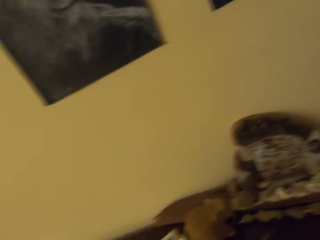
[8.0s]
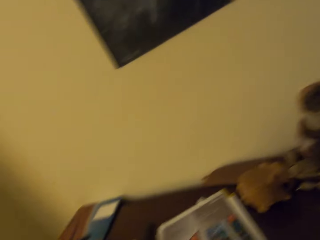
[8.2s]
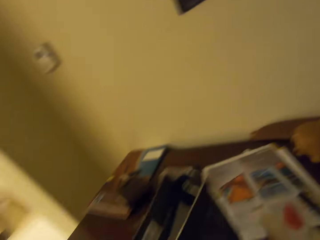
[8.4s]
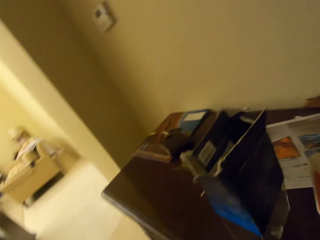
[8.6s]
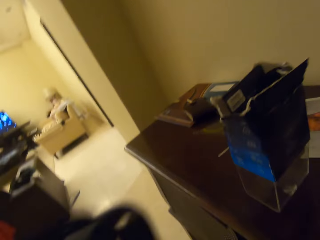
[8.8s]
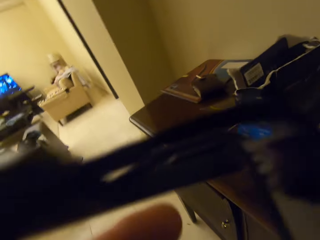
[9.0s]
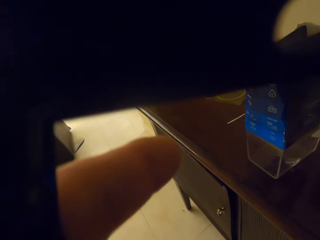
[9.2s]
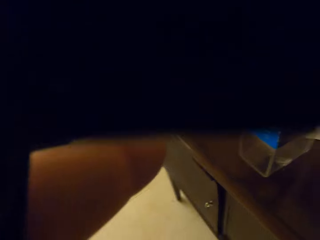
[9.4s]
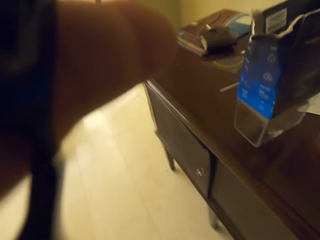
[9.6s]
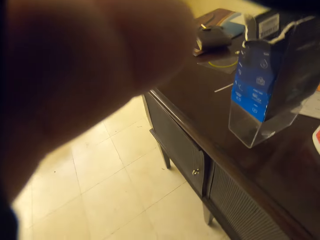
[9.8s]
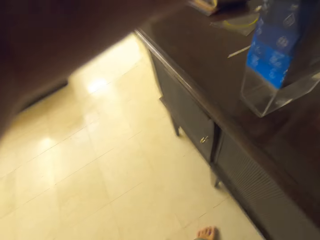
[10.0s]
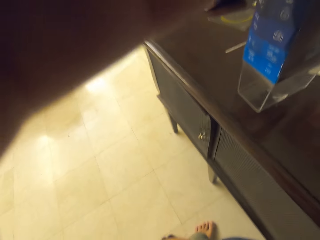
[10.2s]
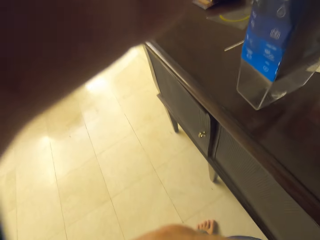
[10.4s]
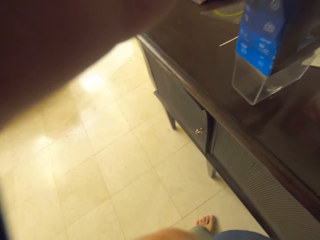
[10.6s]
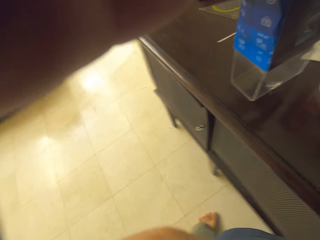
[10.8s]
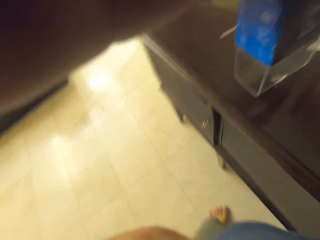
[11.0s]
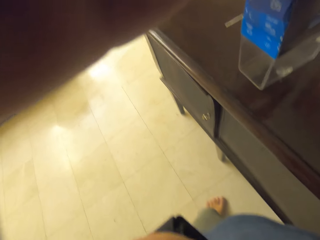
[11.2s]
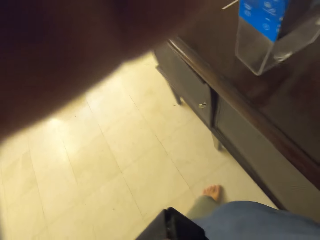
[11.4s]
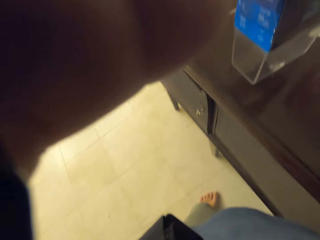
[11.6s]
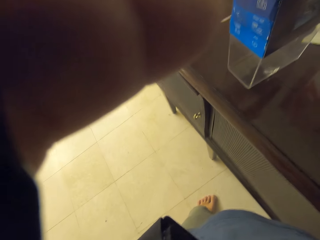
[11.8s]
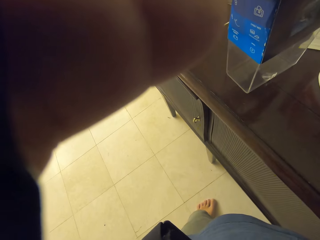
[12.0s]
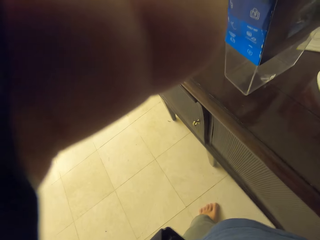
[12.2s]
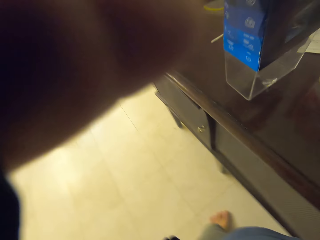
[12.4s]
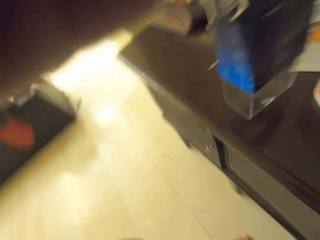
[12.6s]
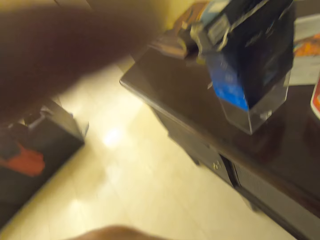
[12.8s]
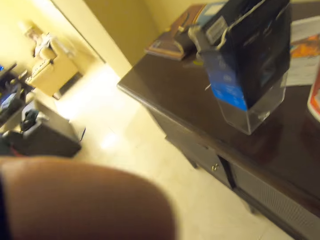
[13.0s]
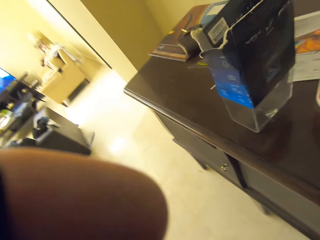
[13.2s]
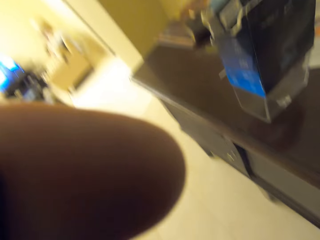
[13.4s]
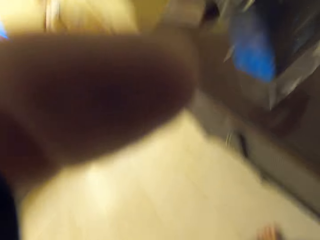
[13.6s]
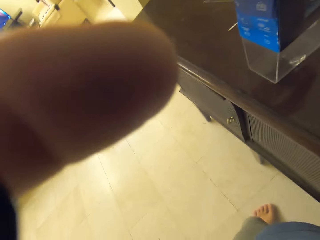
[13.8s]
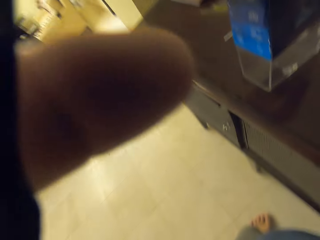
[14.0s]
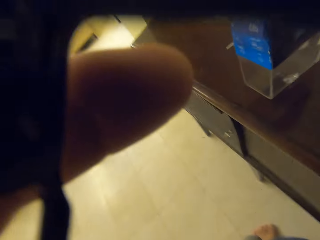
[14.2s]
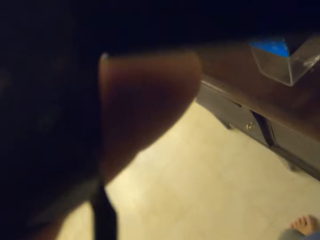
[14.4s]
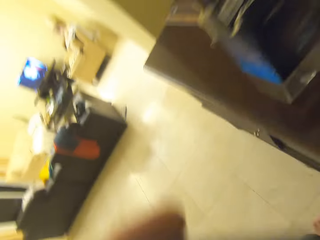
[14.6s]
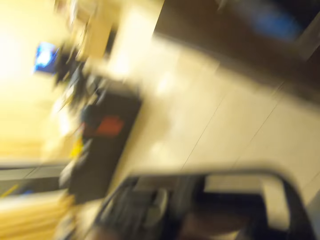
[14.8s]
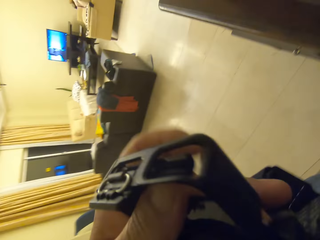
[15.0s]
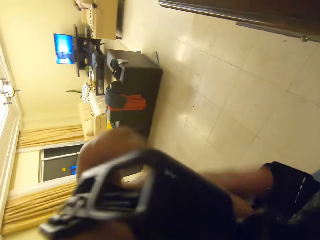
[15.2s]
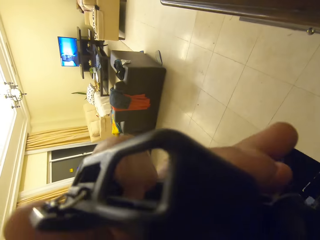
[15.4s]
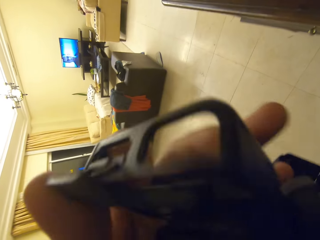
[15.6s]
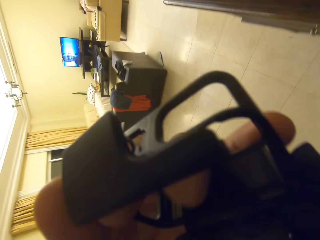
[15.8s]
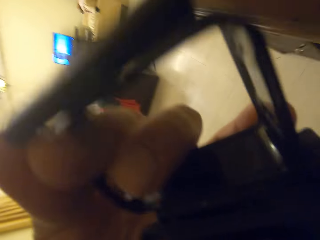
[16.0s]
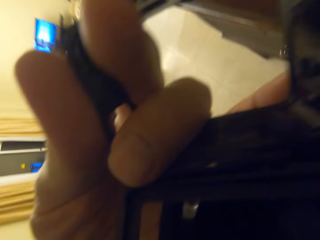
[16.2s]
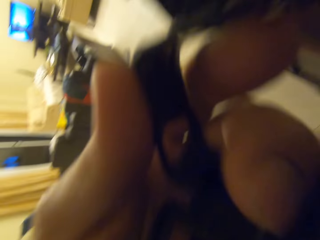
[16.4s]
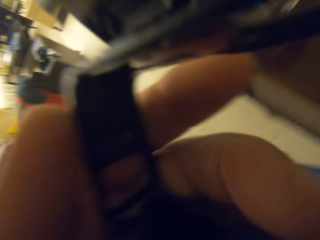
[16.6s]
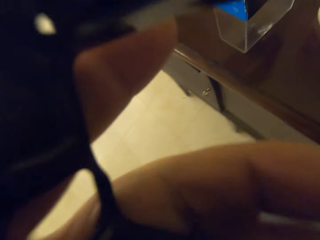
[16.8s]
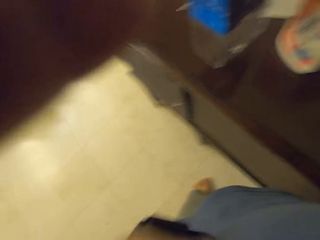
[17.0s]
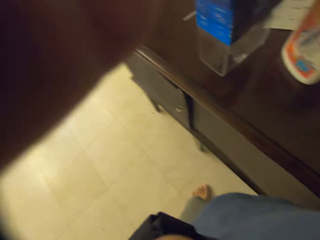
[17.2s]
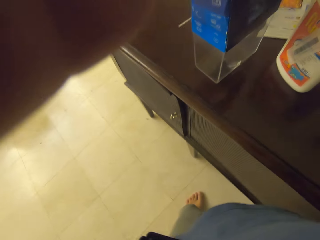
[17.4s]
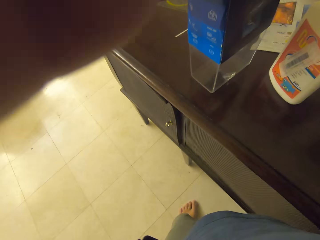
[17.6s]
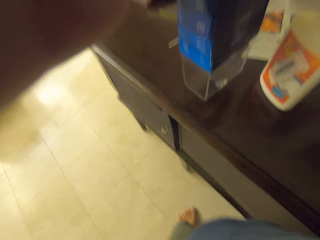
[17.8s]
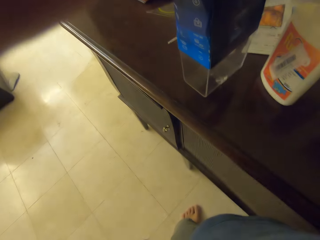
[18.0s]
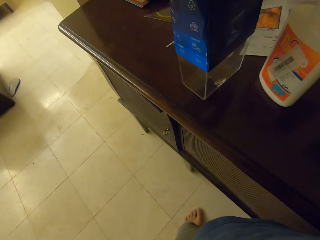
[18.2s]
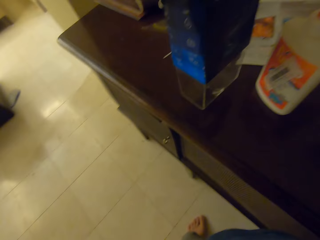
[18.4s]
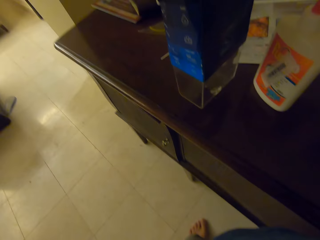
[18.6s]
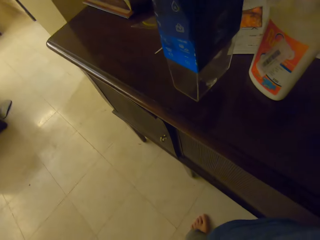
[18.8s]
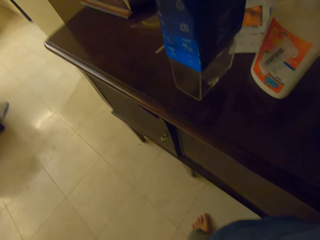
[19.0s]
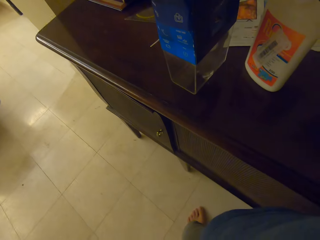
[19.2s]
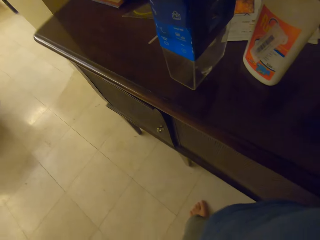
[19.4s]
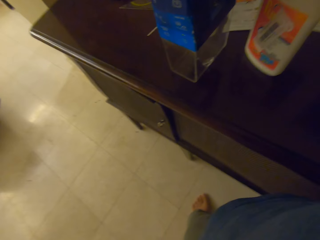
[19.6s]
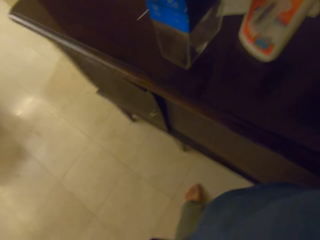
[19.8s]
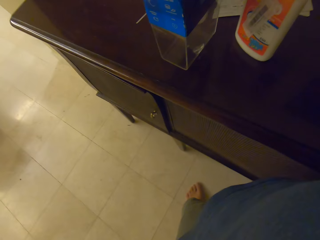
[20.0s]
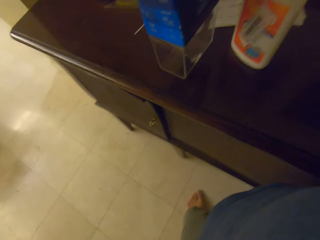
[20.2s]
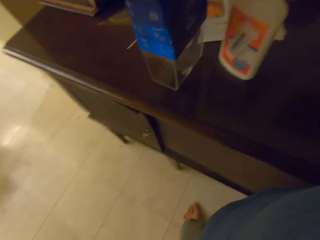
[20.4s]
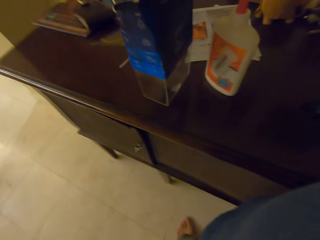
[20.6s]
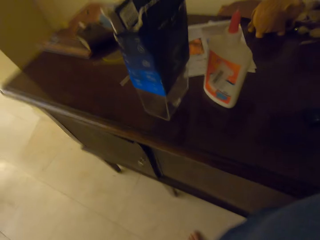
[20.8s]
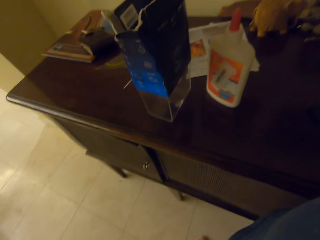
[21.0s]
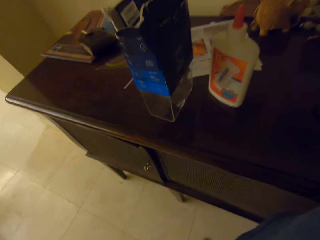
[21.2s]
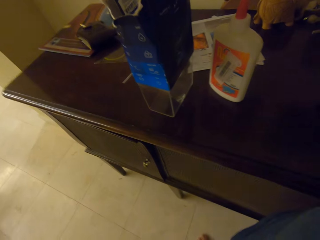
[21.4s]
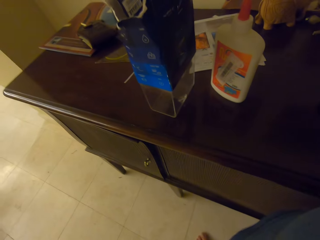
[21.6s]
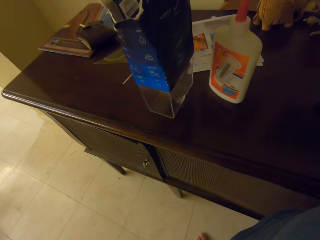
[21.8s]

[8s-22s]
The camera wearer wears the camera on his head. He adjusts the camera. He removes the camera from his head. He adjusts the camera.

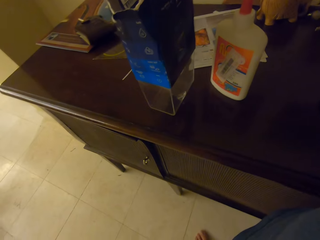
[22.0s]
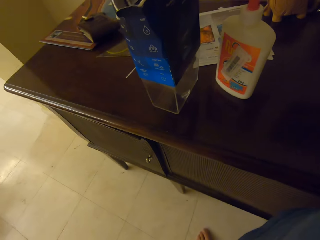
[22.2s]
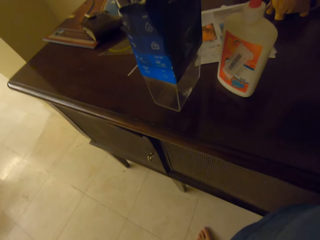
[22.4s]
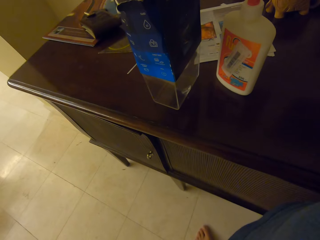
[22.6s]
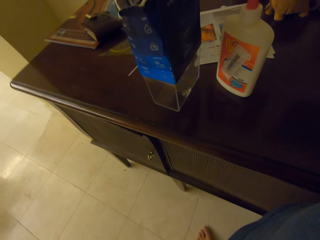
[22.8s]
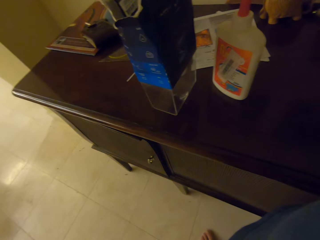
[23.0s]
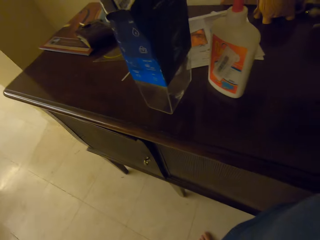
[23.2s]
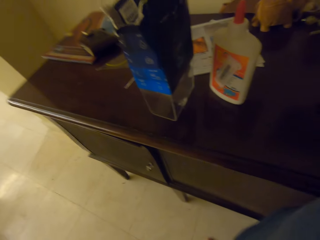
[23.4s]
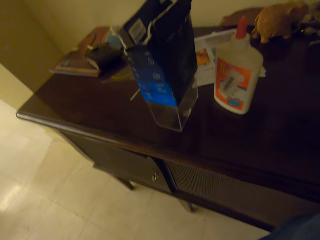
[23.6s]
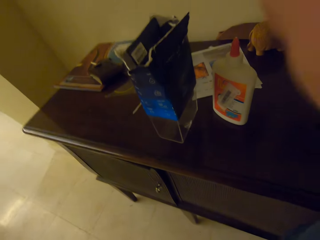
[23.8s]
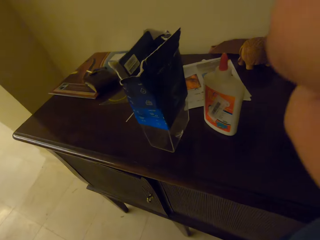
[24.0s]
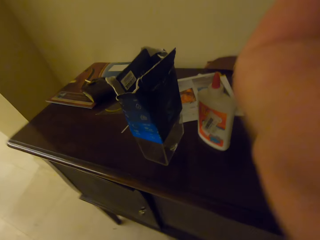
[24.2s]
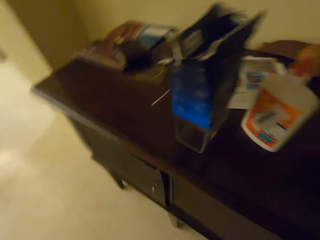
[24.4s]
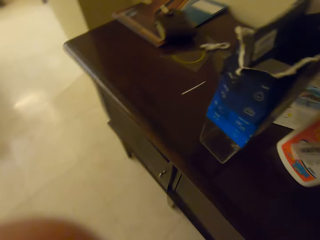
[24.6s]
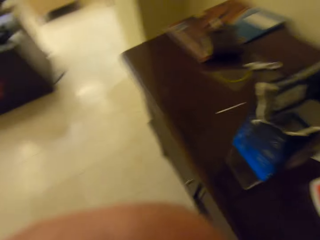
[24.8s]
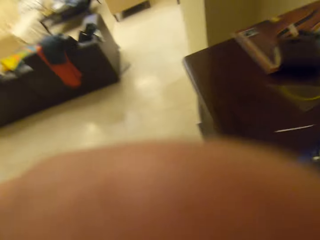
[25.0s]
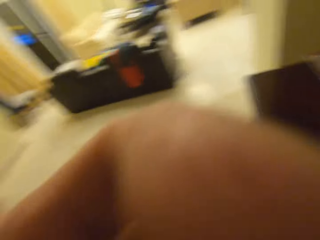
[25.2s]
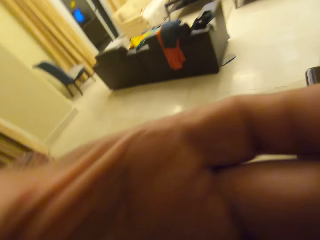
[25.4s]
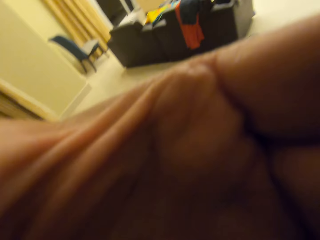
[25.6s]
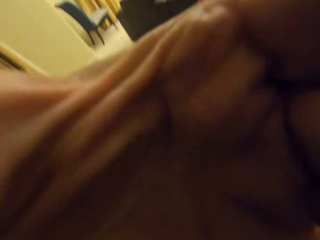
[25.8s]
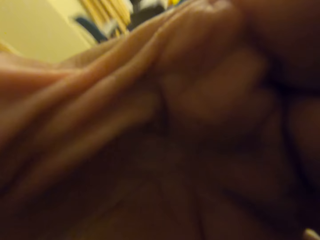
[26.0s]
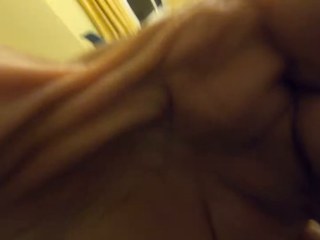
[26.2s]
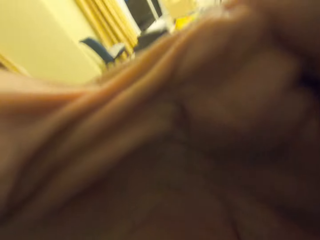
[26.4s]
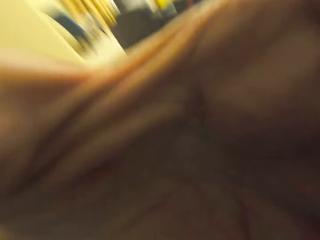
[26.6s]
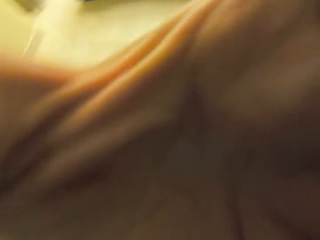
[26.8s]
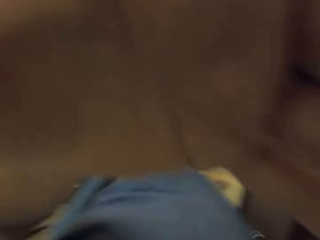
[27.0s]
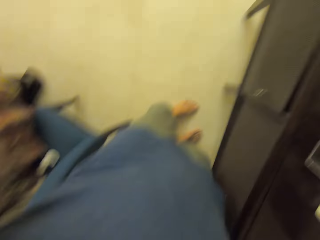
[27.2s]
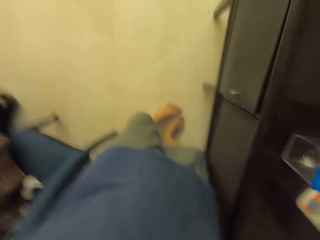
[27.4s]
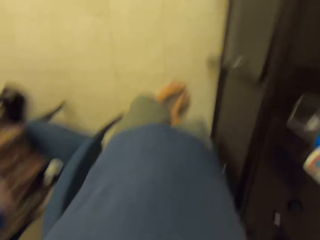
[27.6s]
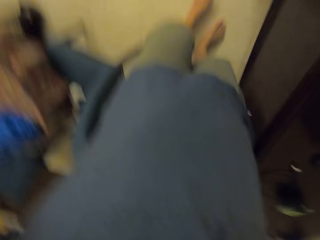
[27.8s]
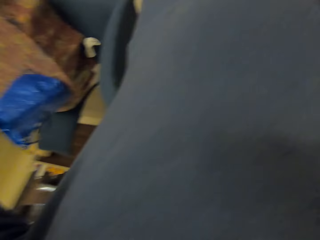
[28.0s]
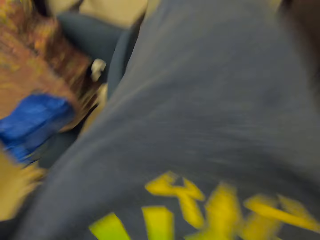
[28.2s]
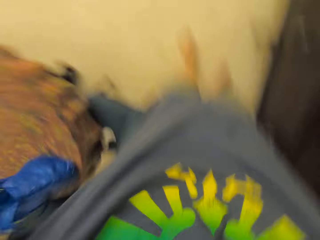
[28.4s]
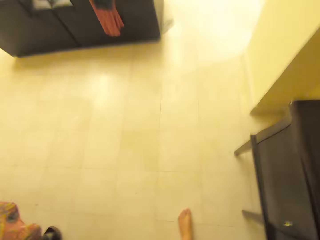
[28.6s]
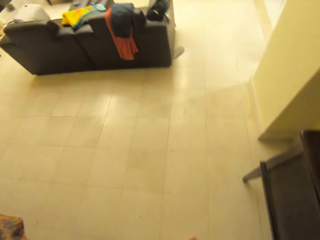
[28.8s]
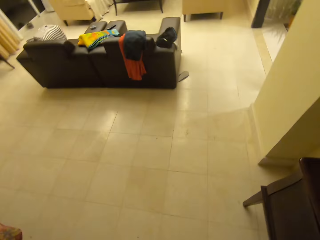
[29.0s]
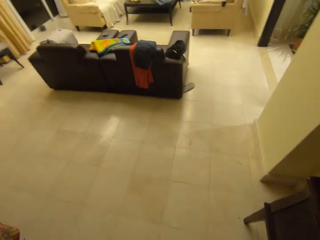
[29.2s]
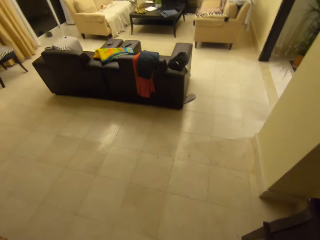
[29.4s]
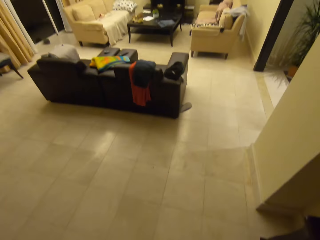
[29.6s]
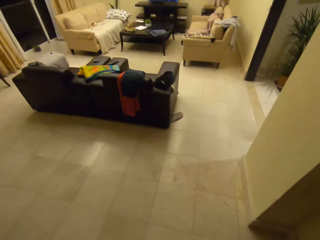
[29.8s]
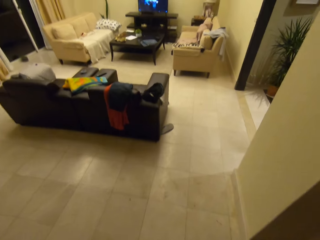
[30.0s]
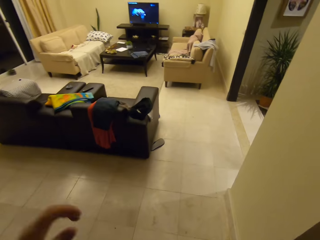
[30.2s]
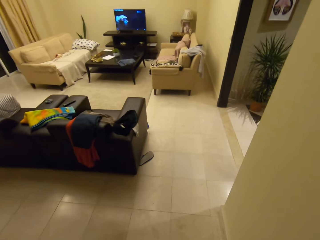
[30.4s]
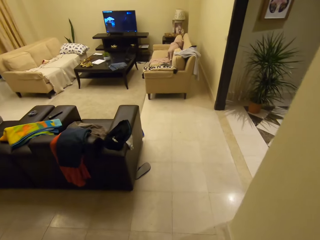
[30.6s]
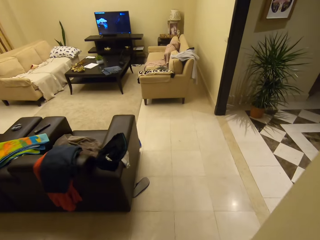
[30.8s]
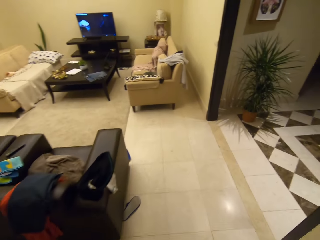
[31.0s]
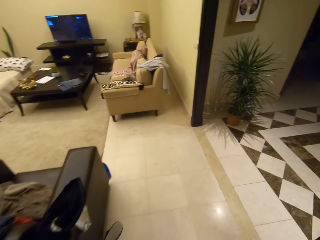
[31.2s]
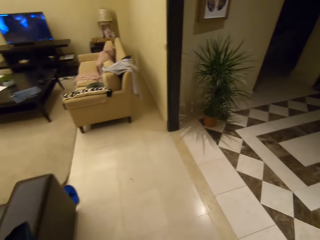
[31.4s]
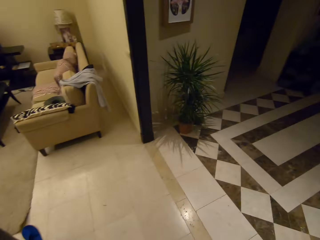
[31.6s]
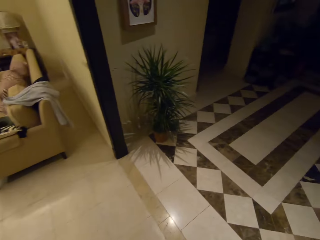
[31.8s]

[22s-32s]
The camera wearer moves around the room.
